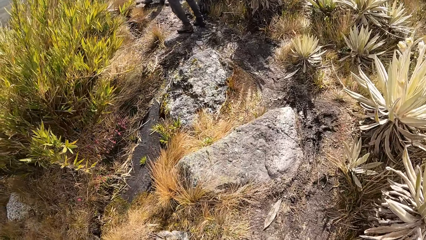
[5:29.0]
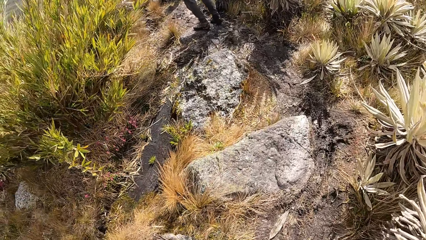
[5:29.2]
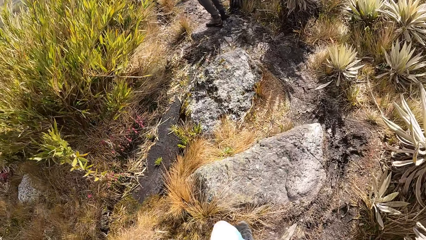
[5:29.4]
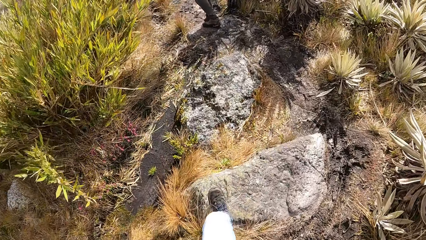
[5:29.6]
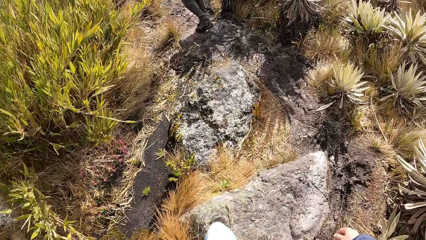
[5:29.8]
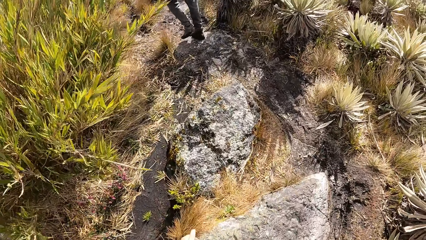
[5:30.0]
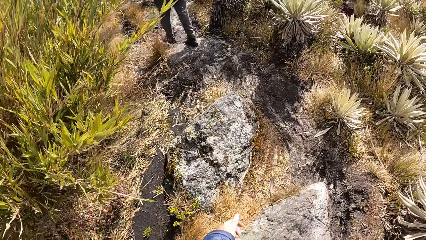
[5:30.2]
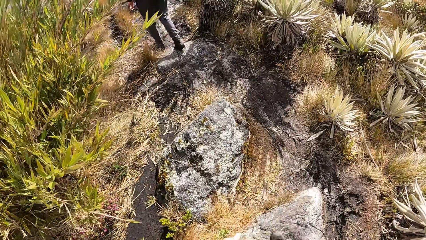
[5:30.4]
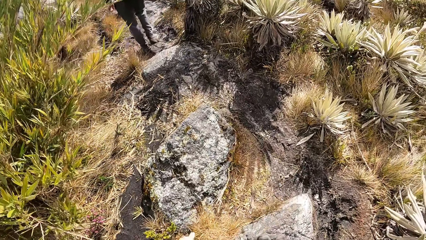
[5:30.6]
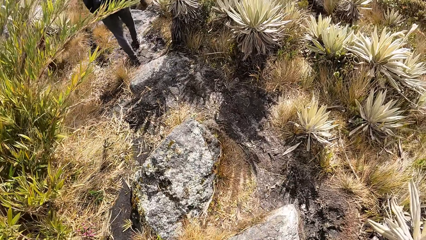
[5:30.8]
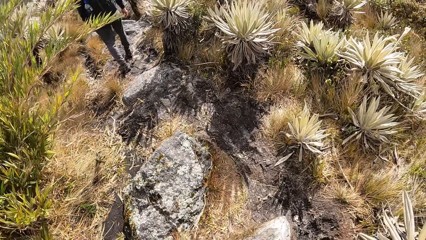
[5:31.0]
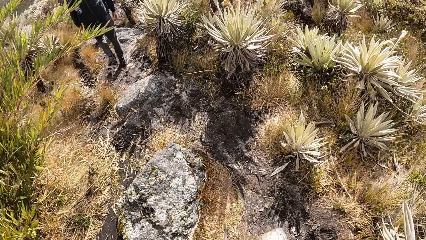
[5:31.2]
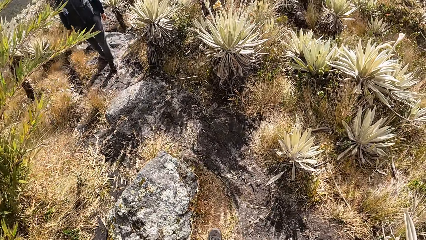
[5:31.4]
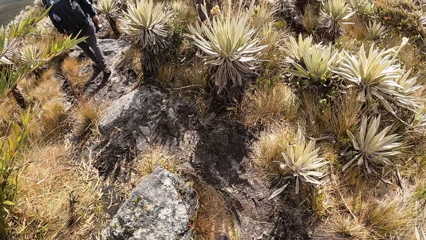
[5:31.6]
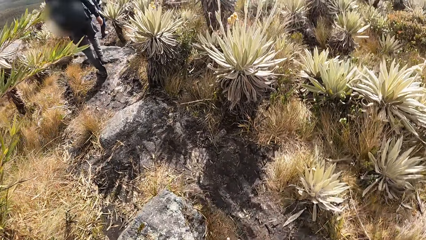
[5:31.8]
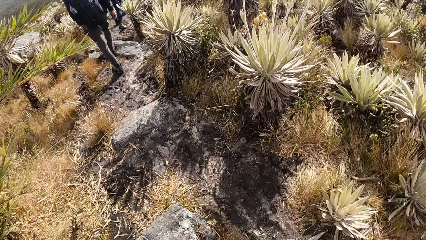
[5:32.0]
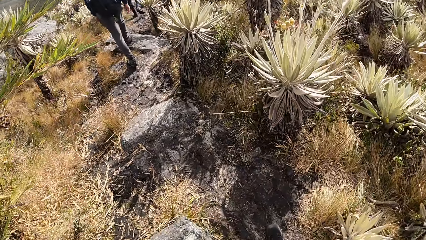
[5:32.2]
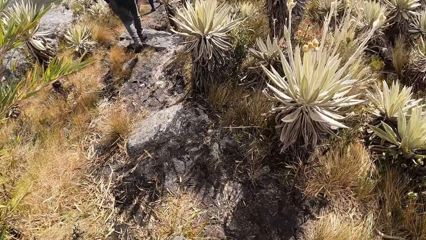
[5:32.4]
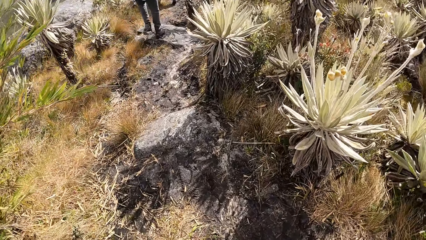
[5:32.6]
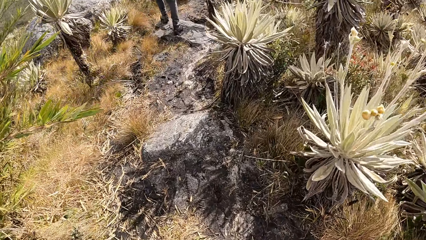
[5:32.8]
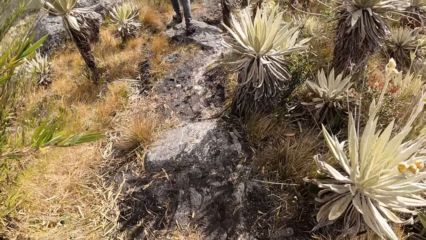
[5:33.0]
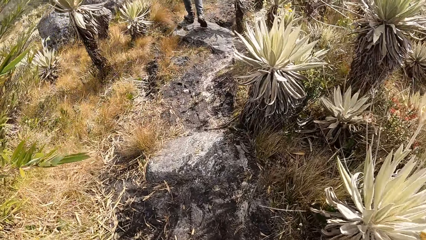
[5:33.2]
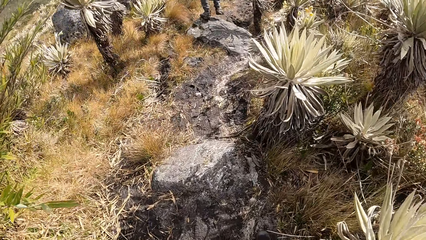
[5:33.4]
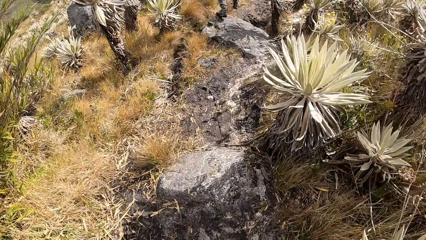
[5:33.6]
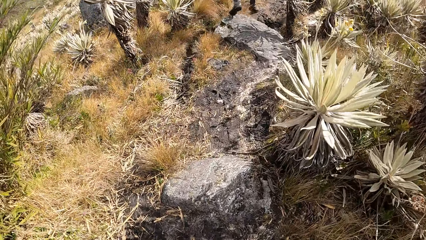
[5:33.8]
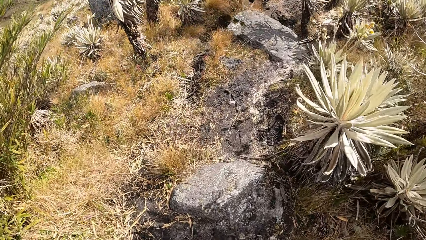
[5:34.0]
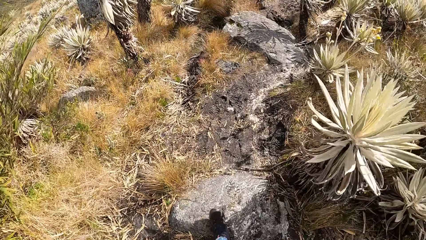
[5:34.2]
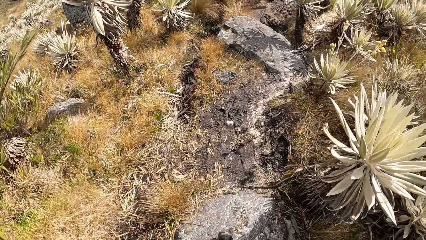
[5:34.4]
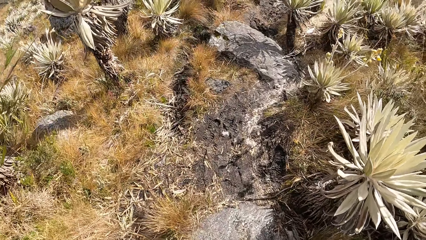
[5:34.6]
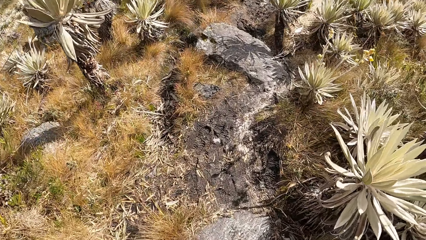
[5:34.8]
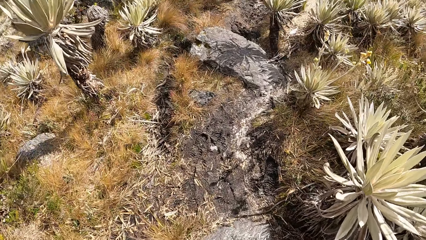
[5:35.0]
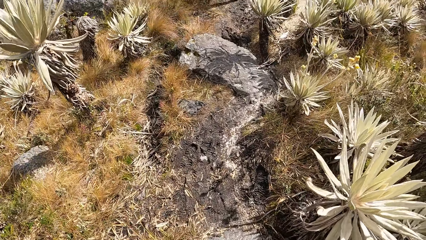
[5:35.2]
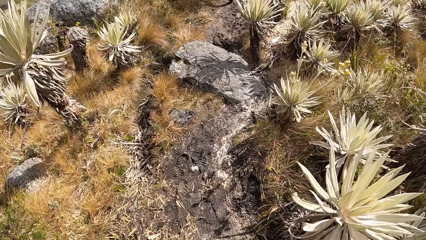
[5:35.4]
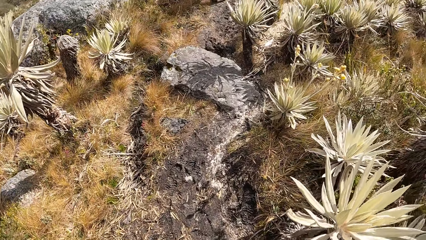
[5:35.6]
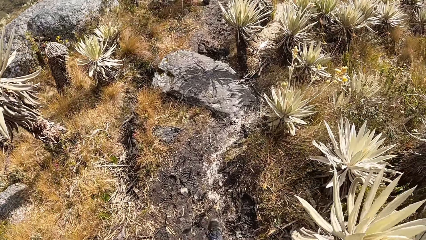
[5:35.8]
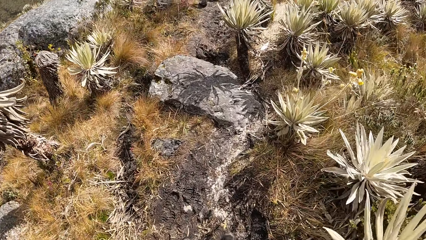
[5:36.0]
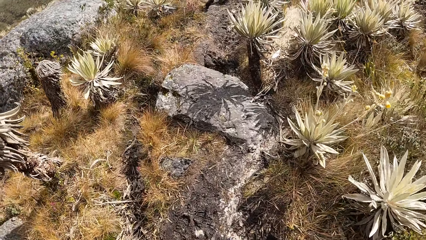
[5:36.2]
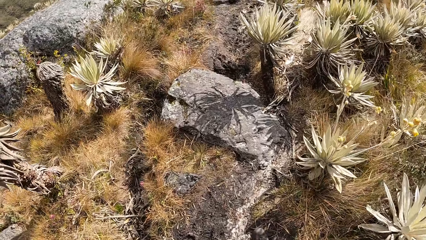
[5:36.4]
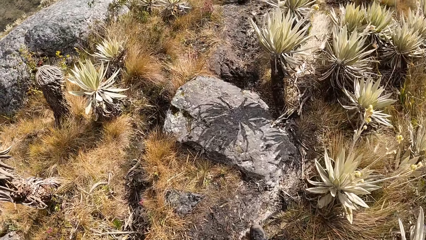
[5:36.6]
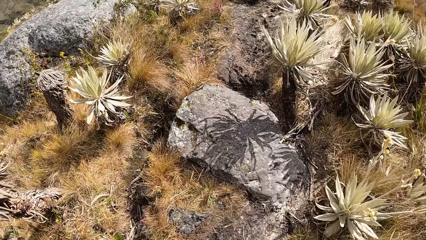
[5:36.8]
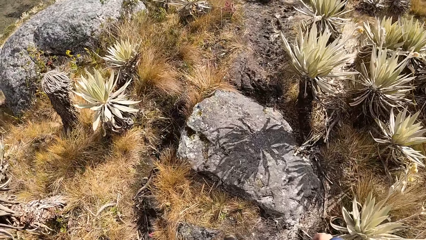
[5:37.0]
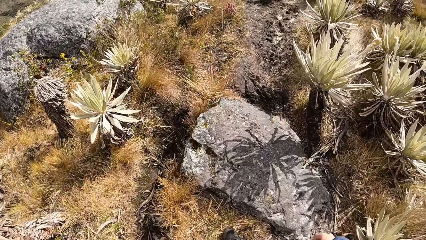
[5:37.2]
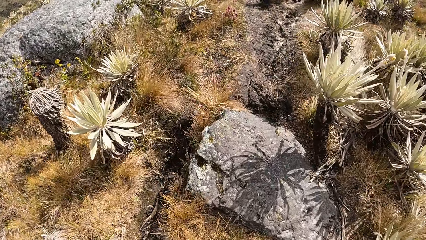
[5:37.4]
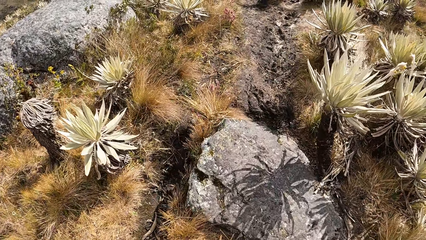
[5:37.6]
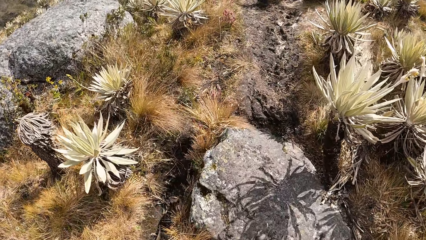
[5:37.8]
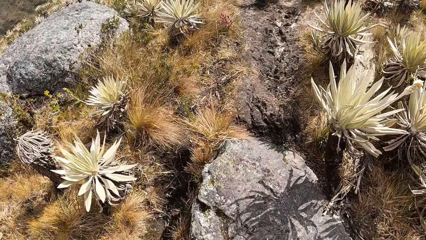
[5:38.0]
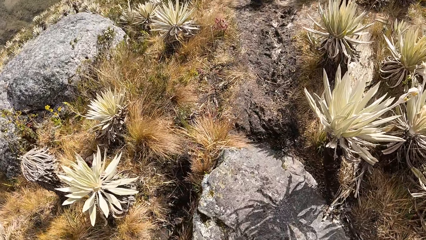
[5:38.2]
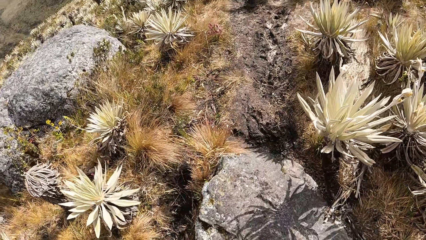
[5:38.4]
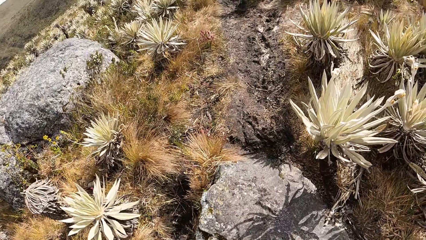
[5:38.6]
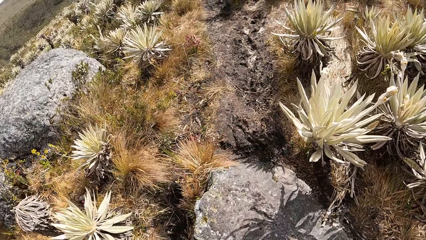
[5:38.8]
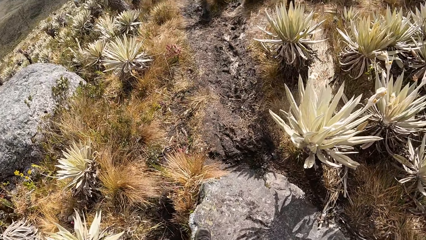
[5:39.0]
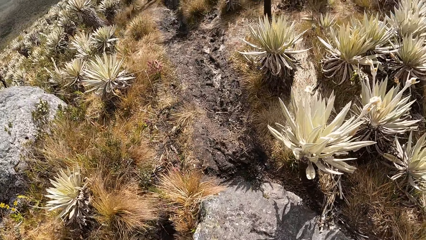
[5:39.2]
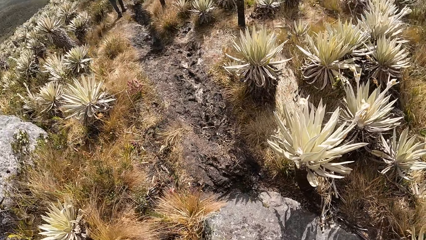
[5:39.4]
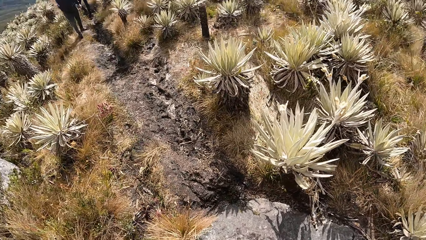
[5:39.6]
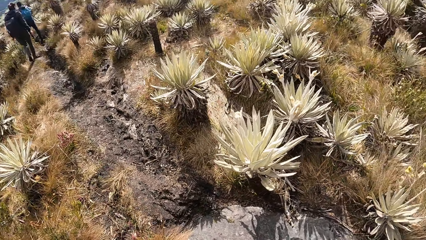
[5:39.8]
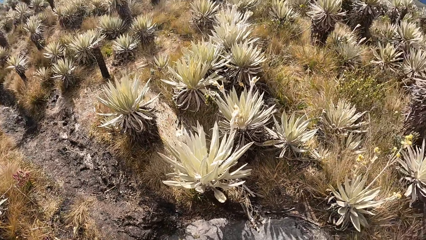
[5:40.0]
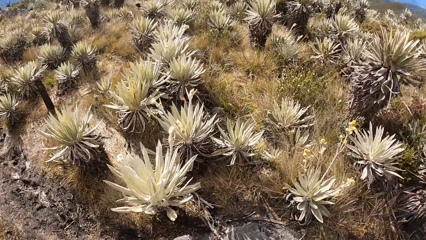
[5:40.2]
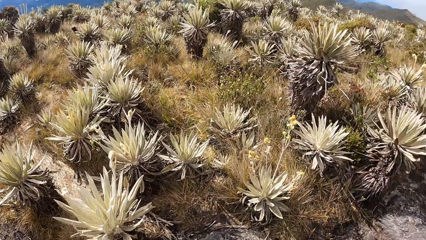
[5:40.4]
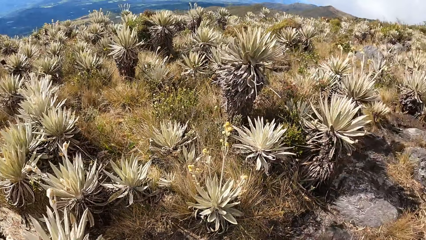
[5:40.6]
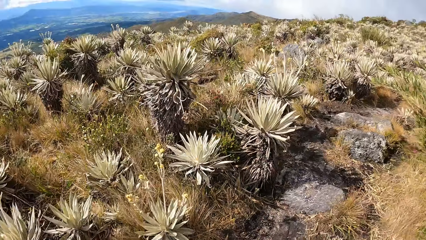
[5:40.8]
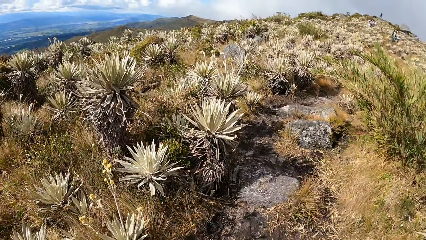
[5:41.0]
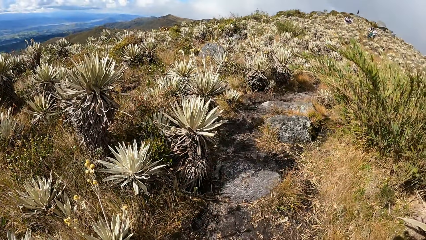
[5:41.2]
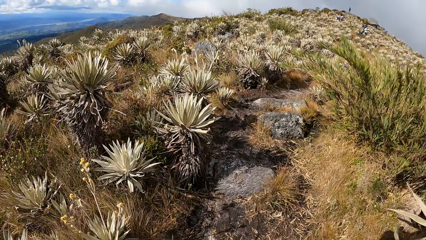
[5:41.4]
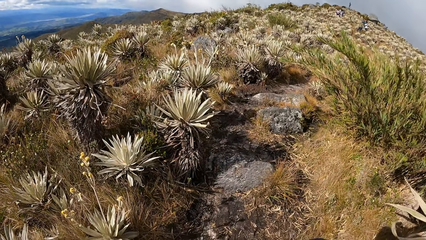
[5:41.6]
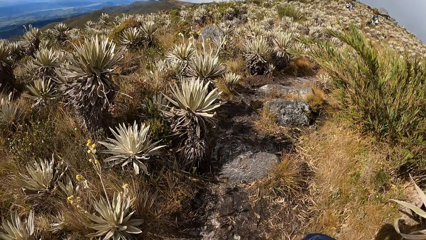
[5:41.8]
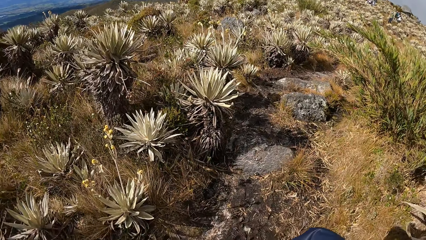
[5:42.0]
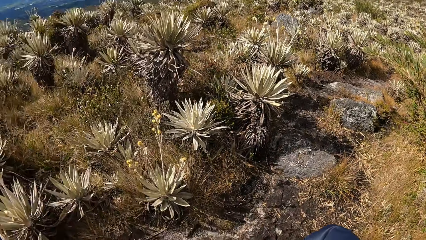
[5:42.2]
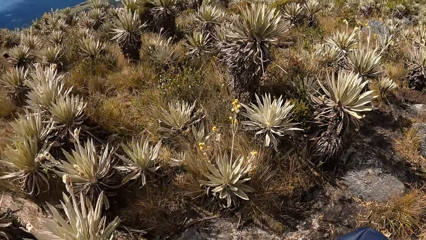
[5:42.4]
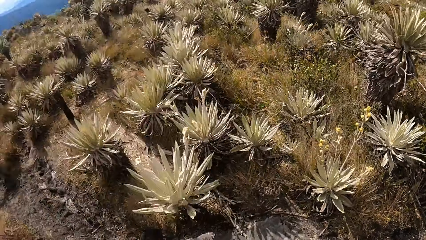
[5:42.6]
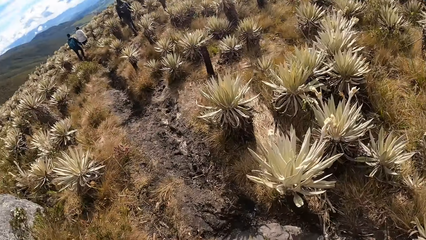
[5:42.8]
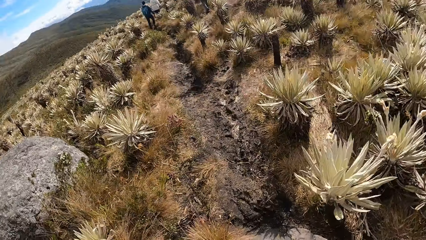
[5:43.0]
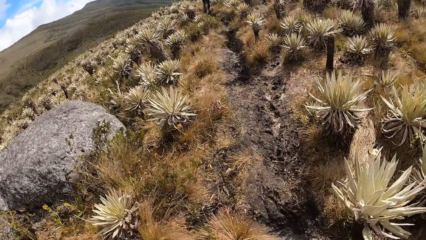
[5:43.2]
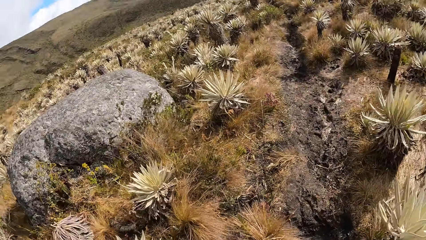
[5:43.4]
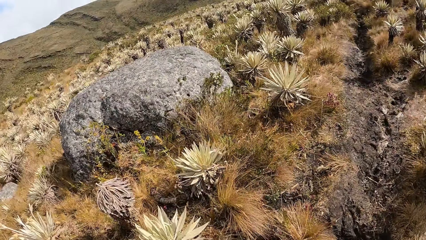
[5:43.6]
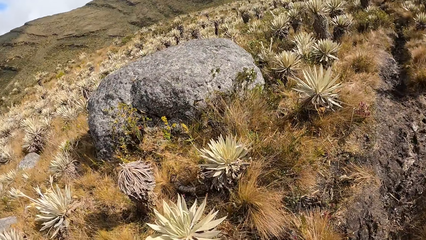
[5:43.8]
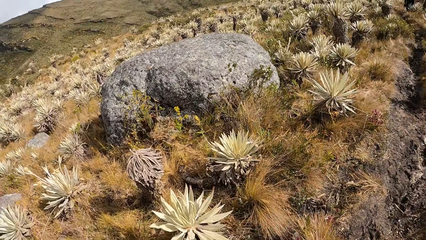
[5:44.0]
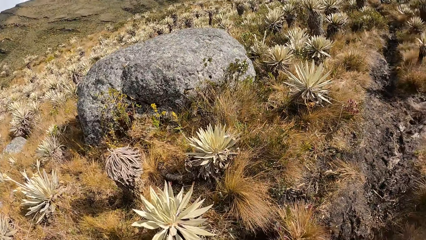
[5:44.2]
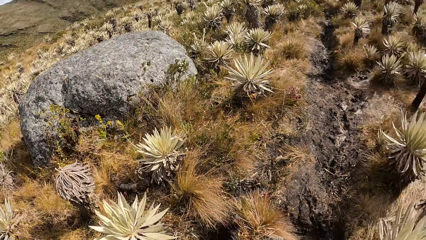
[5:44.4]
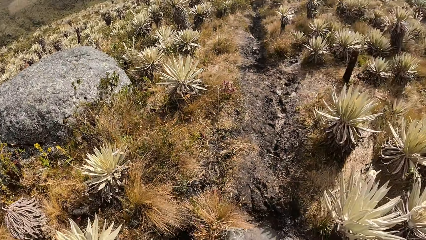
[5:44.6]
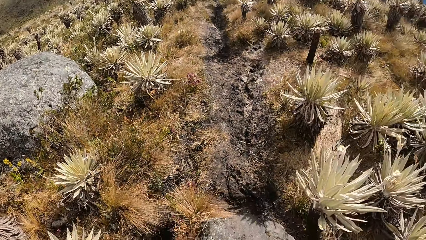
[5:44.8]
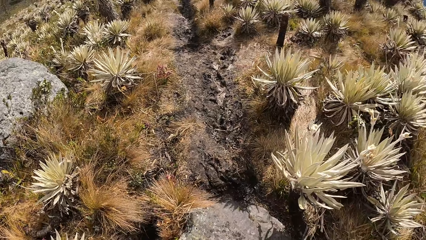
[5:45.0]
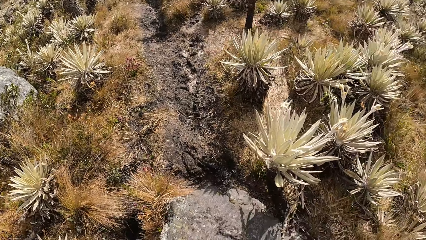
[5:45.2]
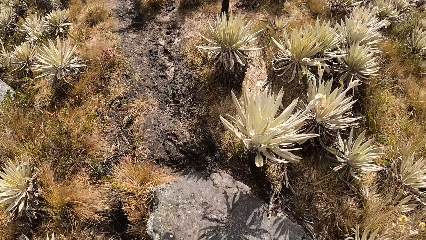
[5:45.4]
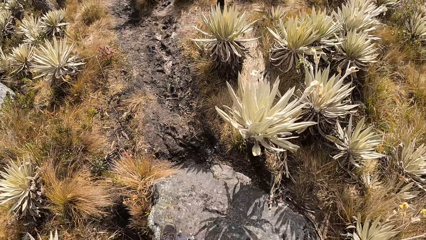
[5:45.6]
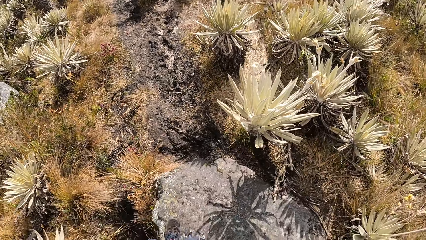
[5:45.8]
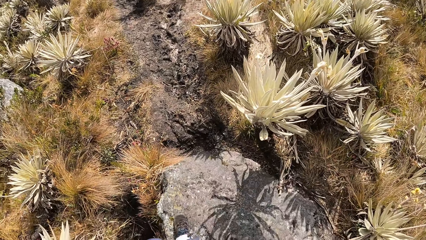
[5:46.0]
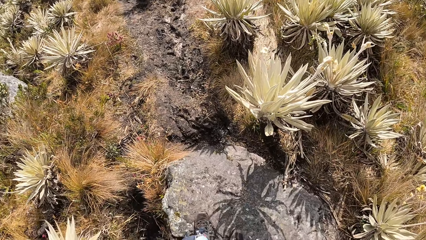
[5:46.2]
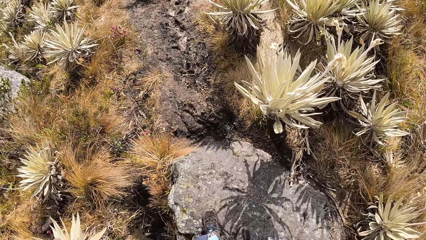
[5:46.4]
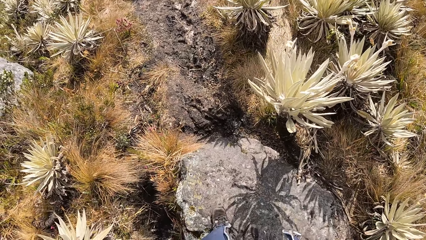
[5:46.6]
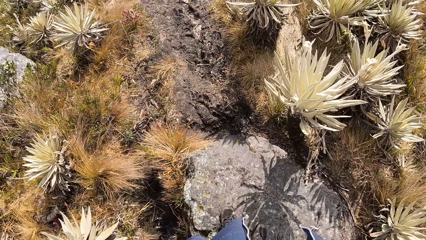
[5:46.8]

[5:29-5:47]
A man walks.
